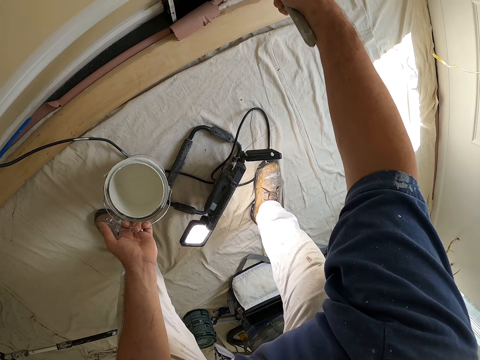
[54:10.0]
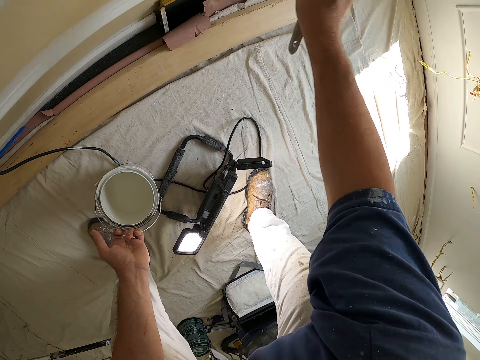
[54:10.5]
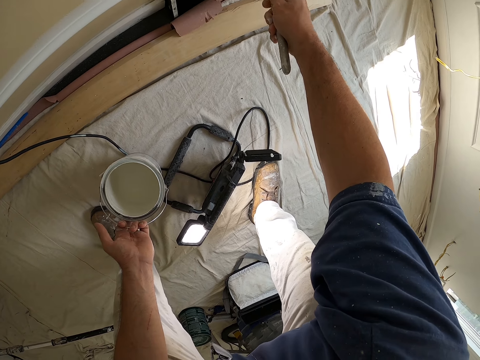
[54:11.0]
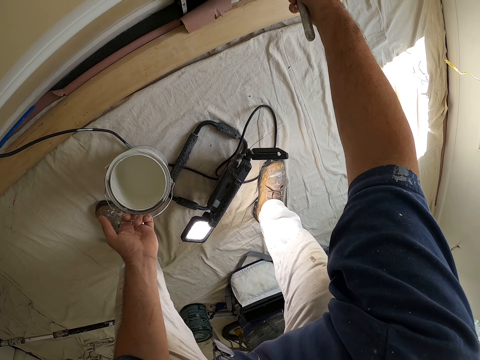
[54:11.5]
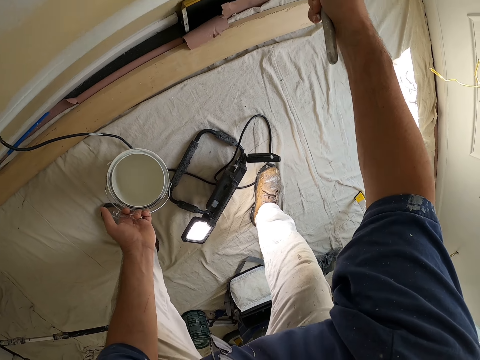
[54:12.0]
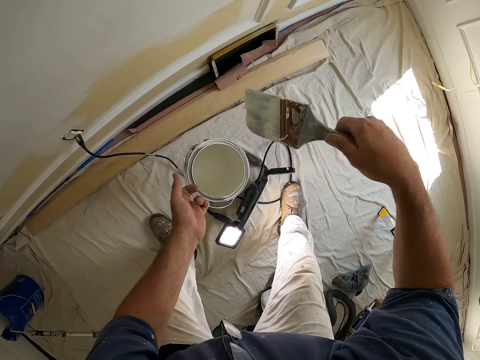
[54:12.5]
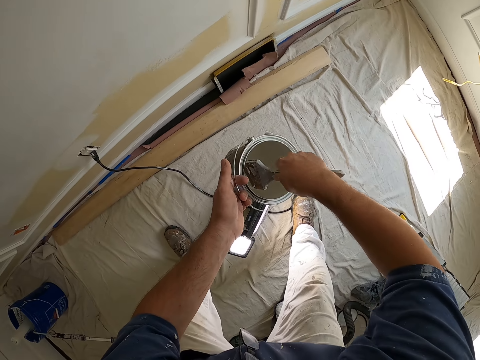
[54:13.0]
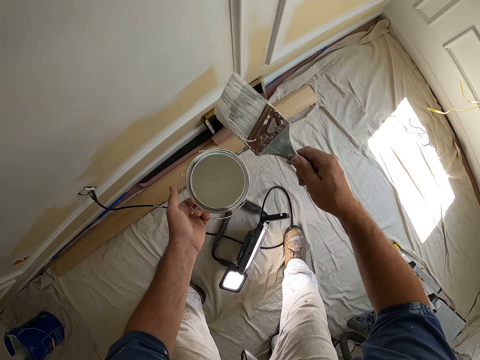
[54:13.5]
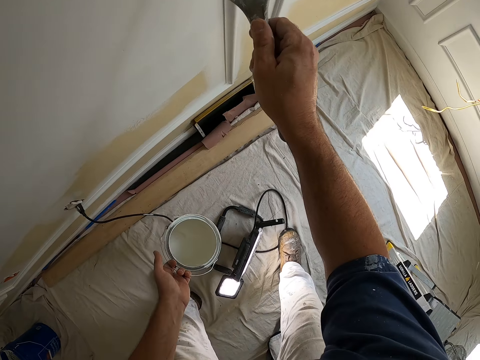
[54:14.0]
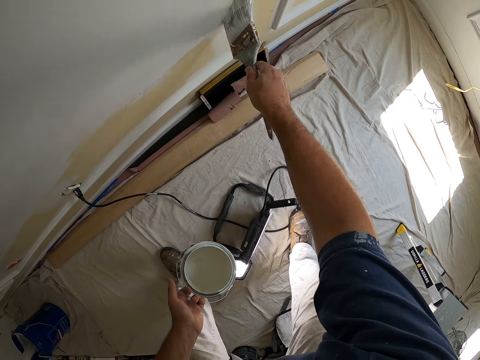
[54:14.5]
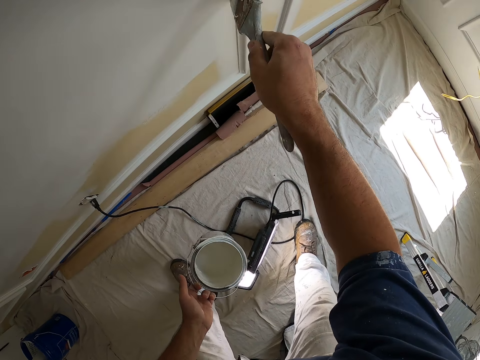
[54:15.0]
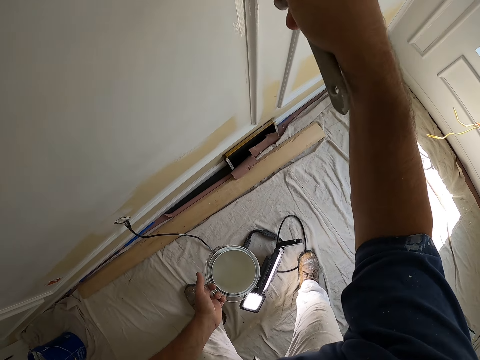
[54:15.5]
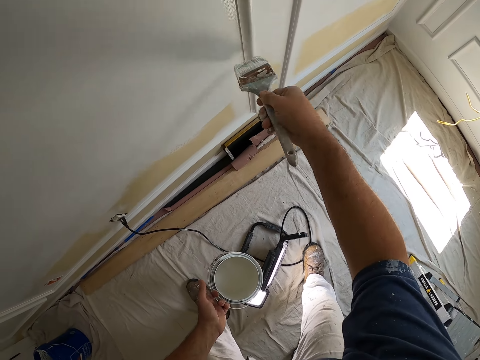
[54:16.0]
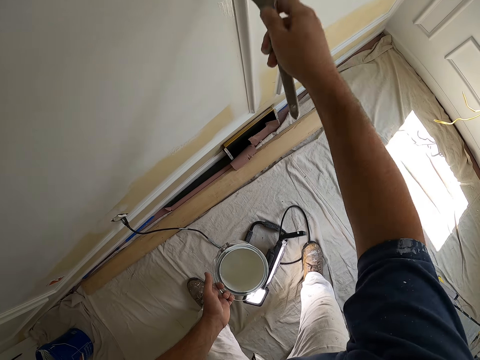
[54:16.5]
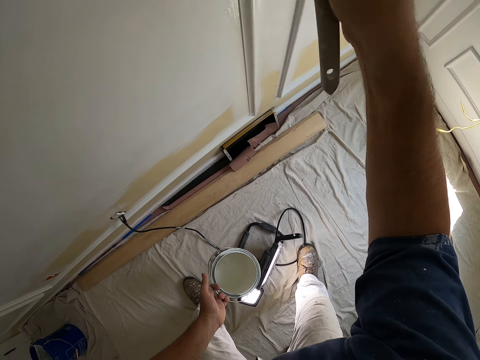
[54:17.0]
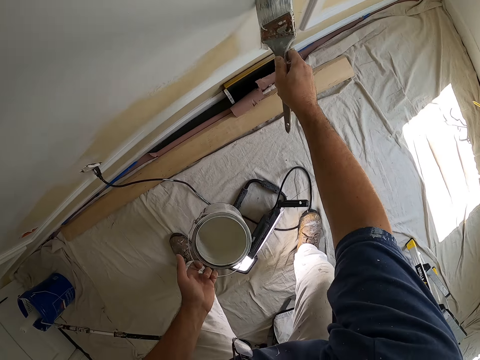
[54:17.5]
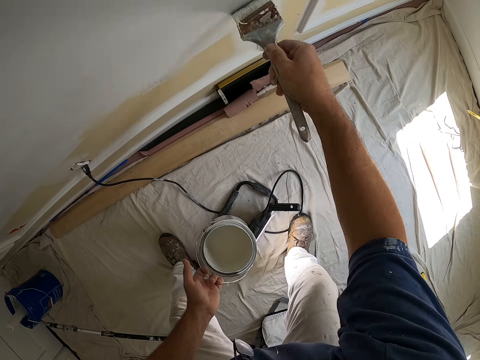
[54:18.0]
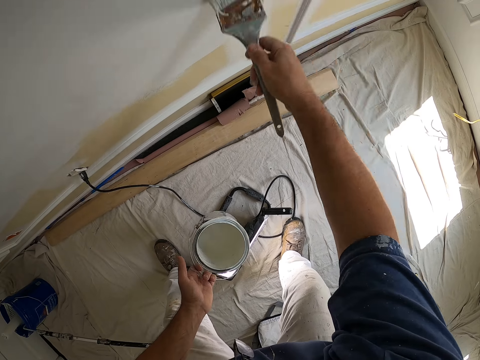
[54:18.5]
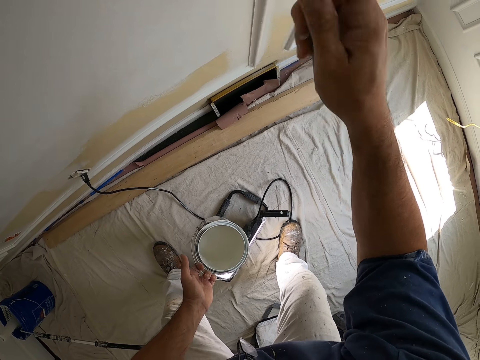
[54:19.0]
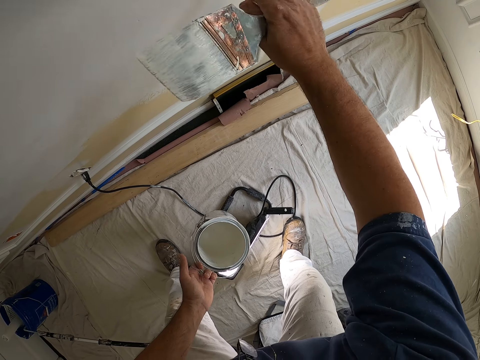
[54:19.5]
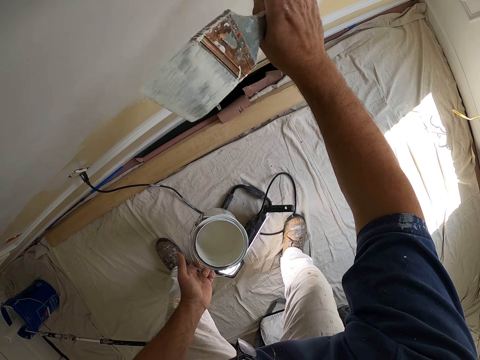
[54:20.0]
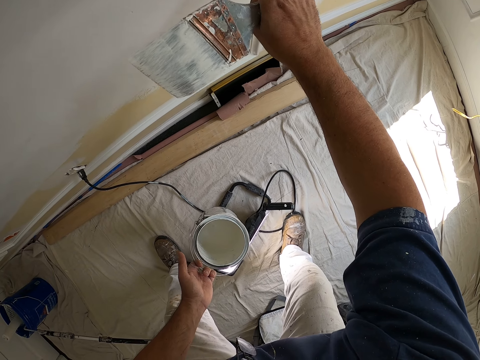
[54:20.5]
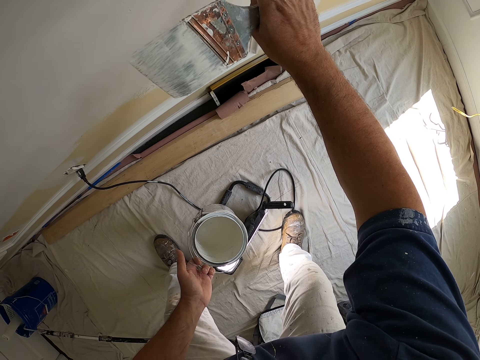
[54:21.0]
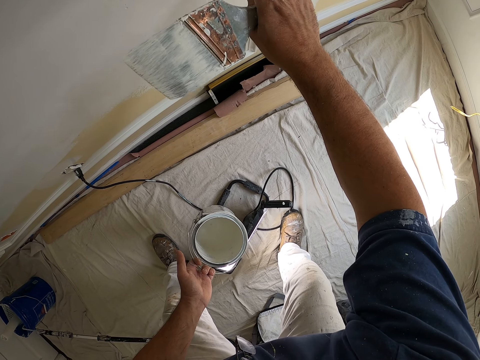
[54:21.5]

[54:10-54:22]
The camera wearer dips the paint brush inside the paint in his left hand. He paints the wall. He paints the room with the paint brush. He scratches the wall with his right finger.

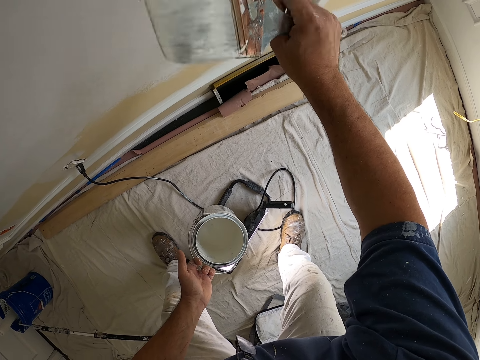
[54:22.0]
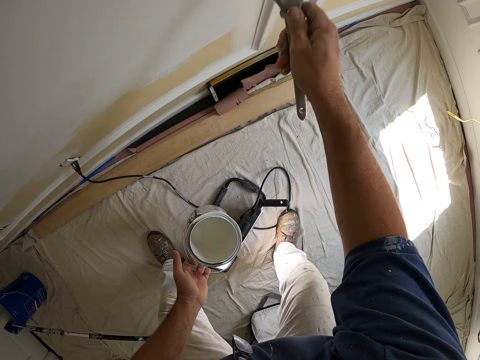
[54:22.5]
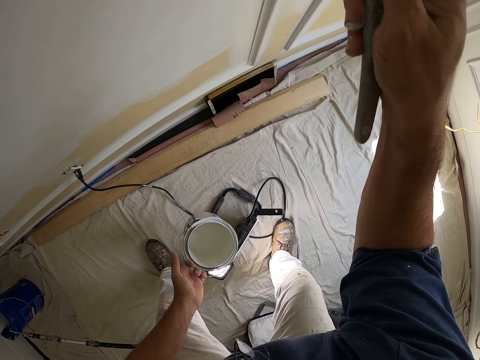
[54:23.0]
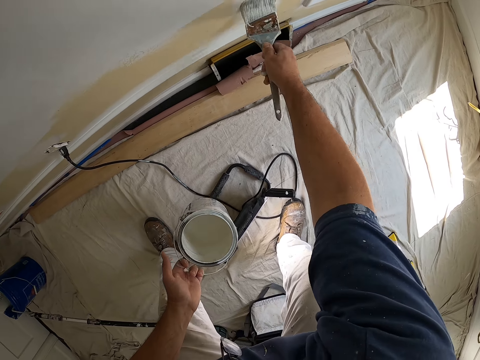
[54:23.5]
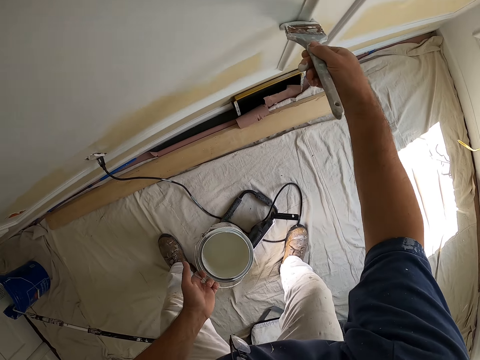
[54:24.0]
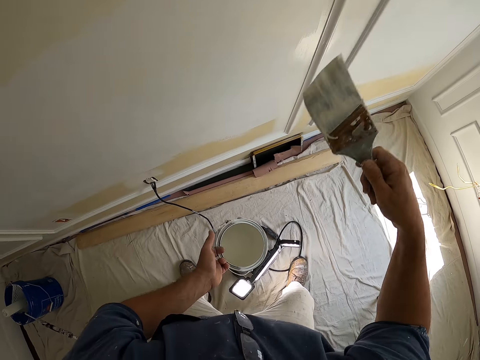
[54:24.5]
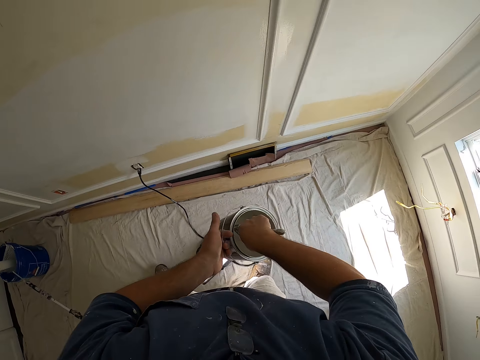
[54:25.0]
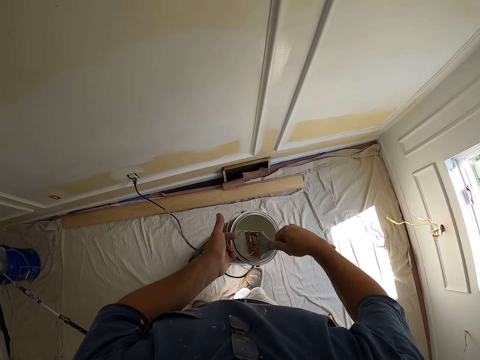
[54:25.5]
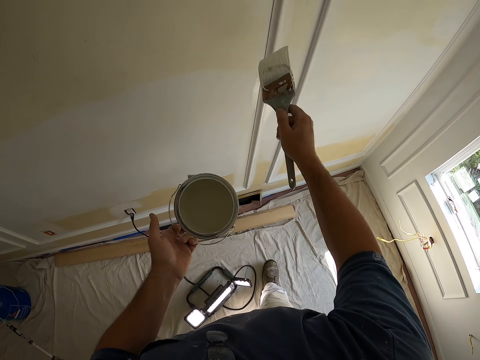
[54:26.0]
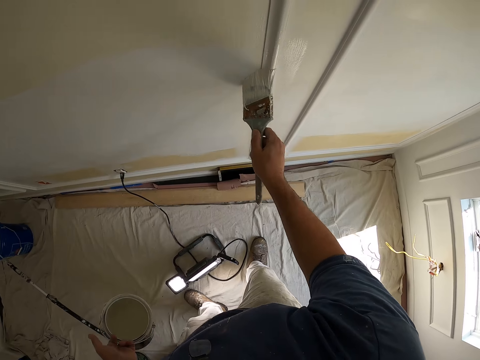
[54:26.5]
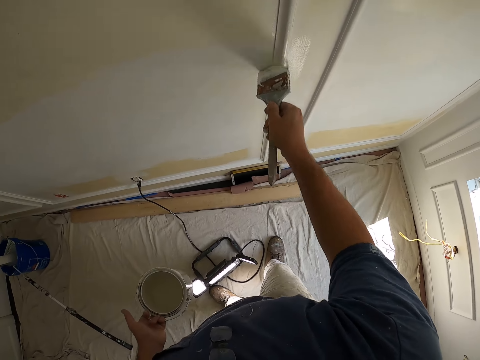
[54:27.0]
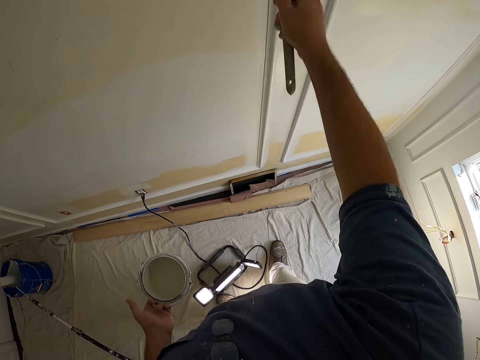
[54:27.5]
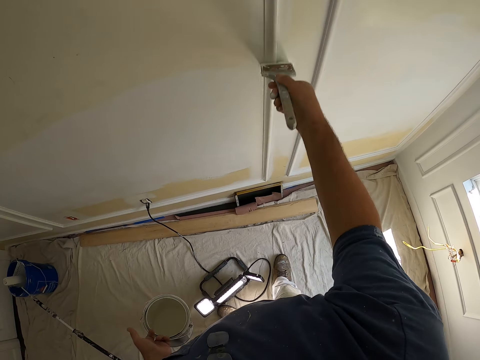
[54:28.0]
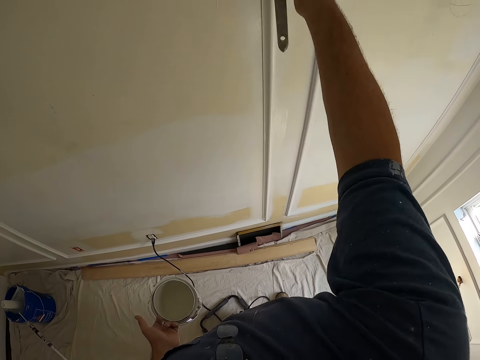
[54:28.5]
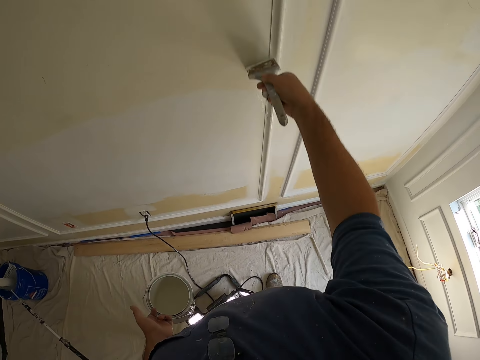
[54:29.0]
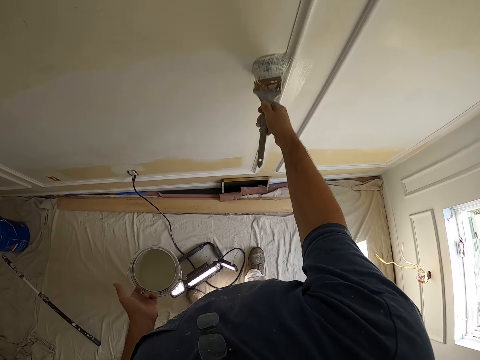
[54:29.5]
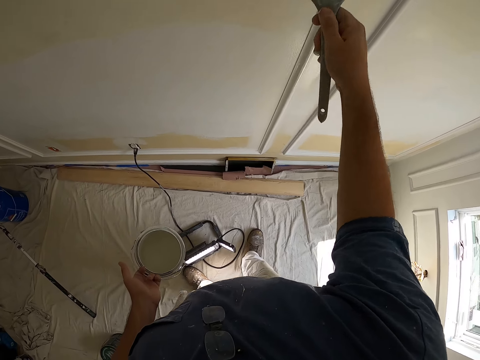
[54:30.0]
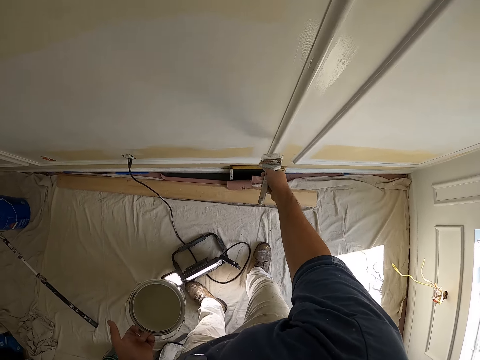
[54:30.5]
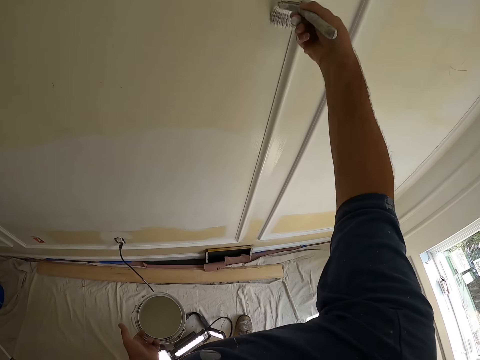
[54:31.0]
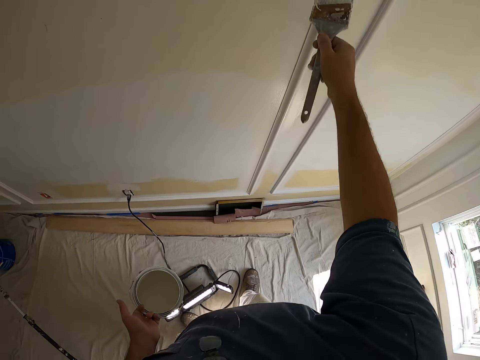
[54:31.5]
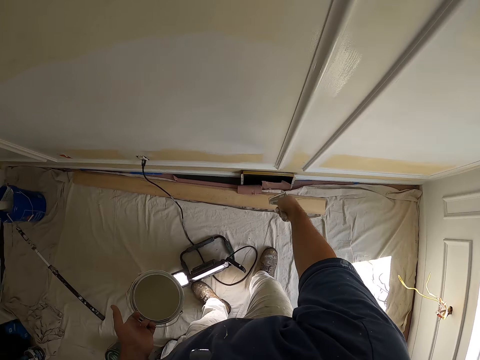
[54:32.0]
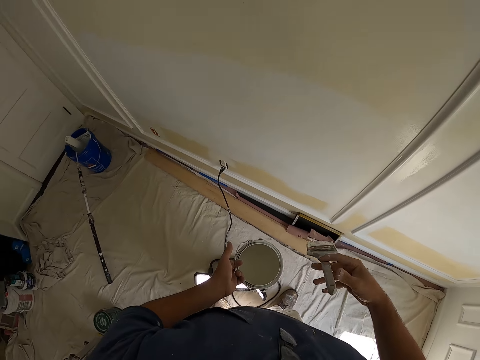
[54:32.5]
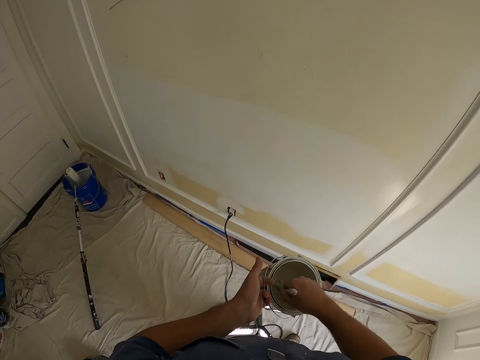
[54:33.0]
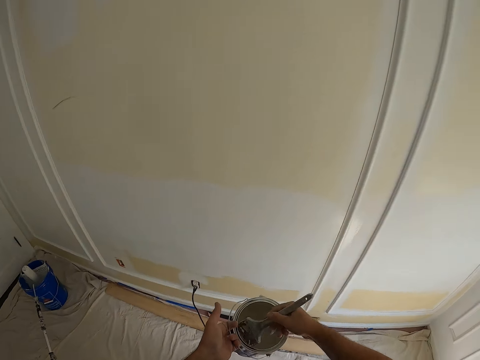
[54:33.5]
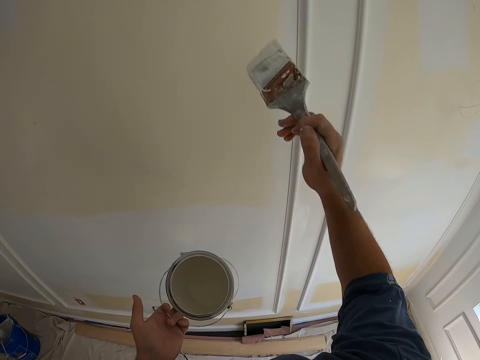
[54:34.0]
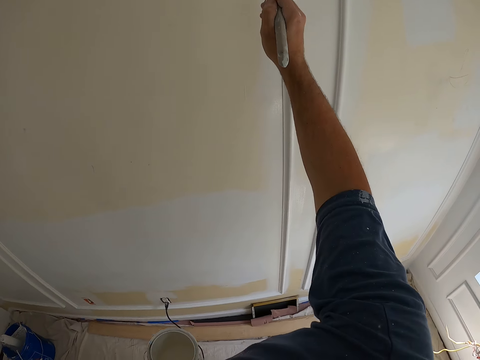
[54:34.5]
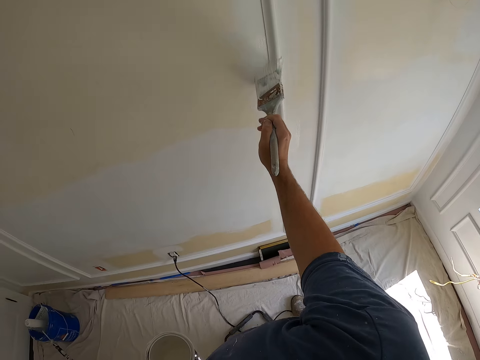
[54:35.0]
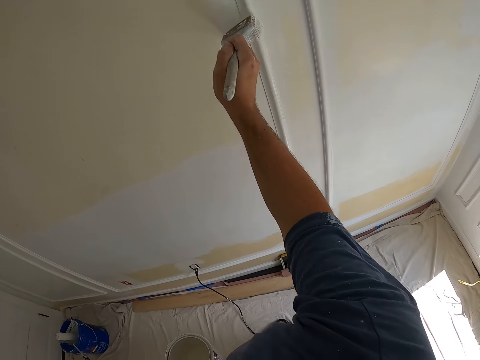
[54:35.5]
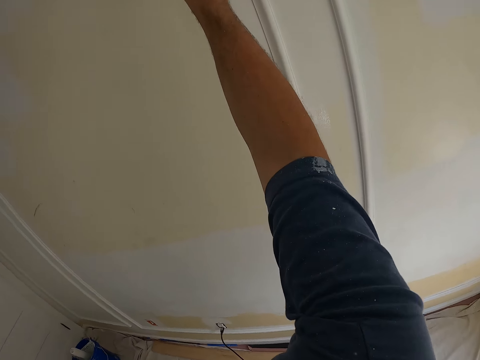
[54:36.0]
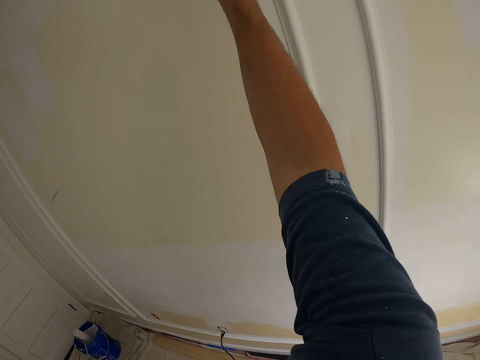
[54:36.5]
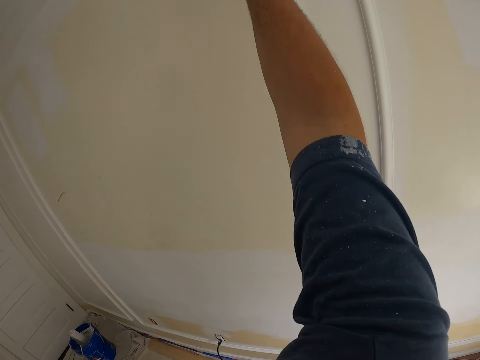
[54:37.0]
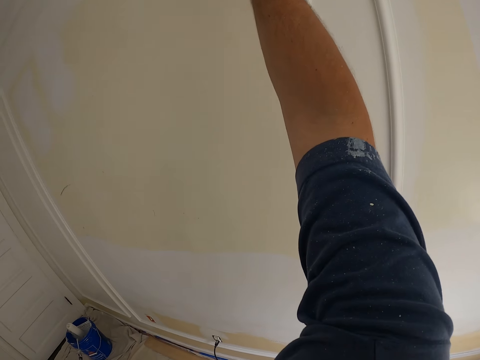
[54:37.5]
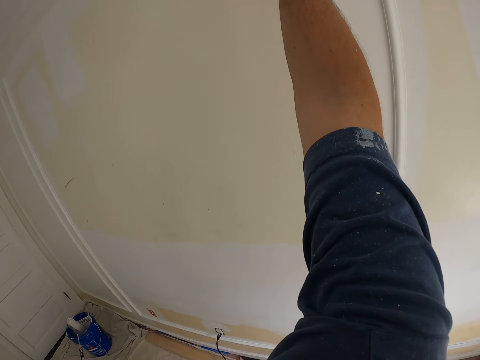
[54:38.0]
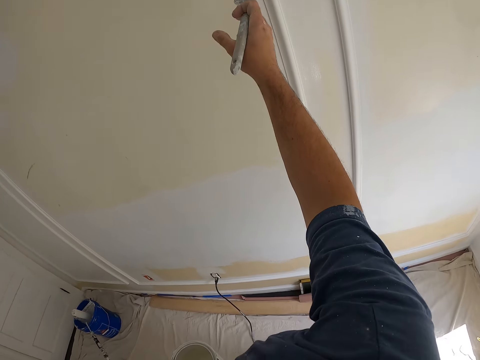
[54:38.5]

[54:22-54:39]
The camera wearer paints the wall with the paint brush. They dip the paint brush into the paint container. They paint the wall with the paint brush. They dip the paint brush into the paint container. They paint the wall with the paint brush.
